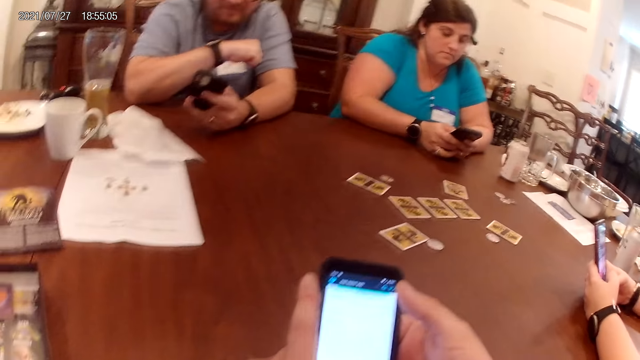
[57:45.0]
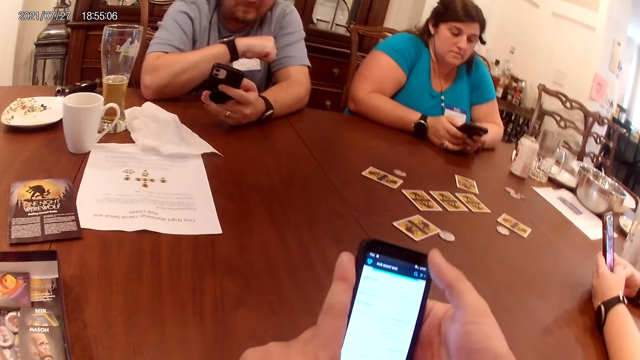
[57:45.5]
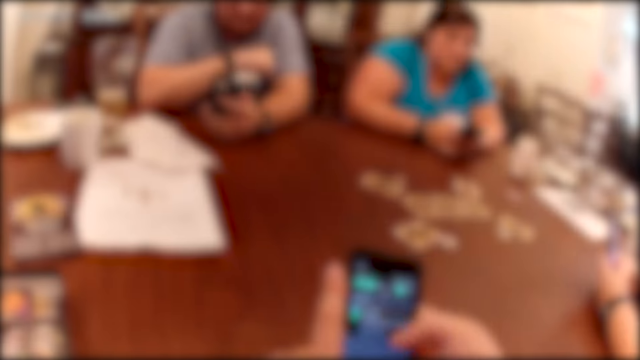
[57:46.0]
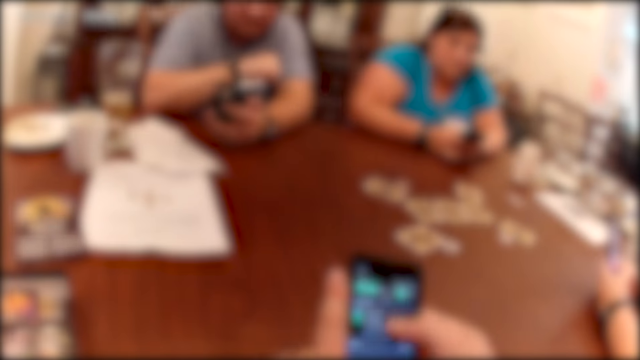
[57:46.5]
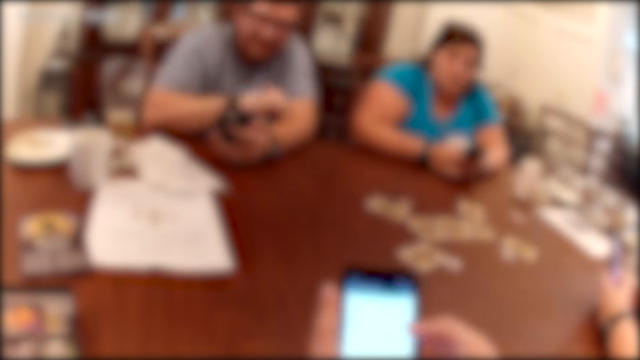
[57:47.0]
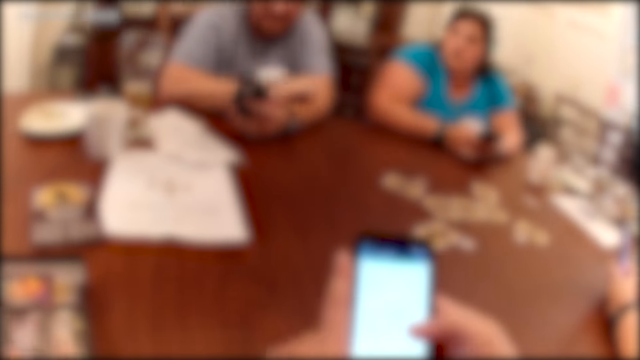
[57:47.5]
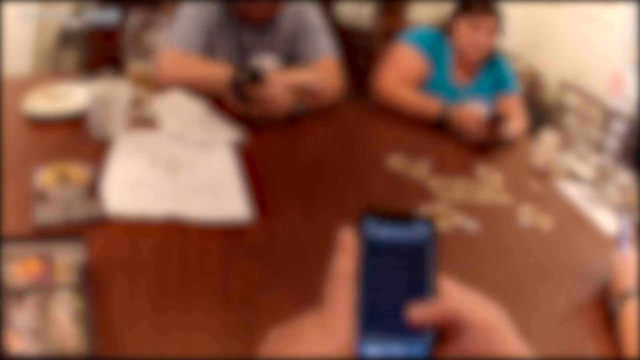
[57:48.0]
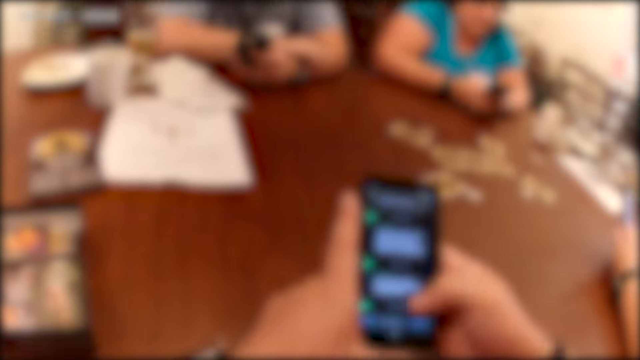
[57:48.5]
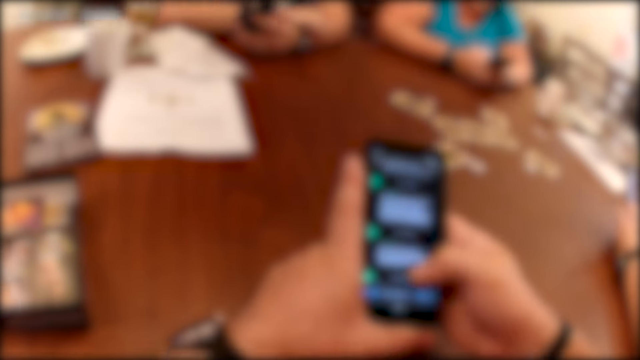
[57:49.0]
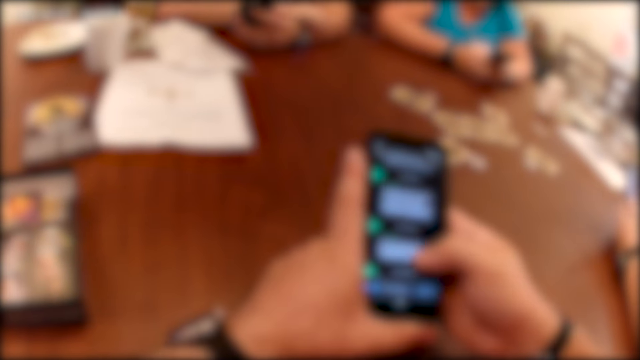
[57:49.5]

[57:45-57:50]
The camera wearer operates the phone with his right hand.

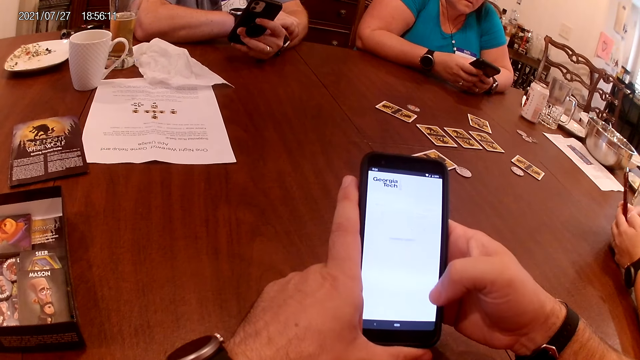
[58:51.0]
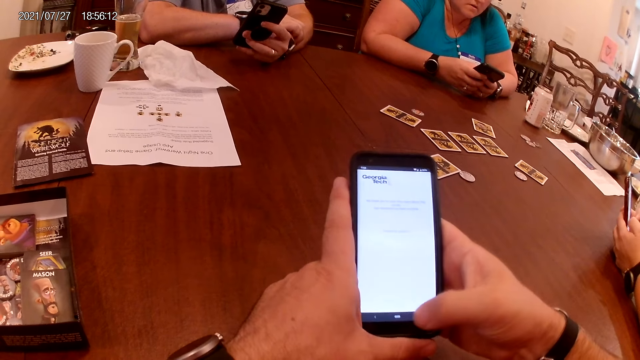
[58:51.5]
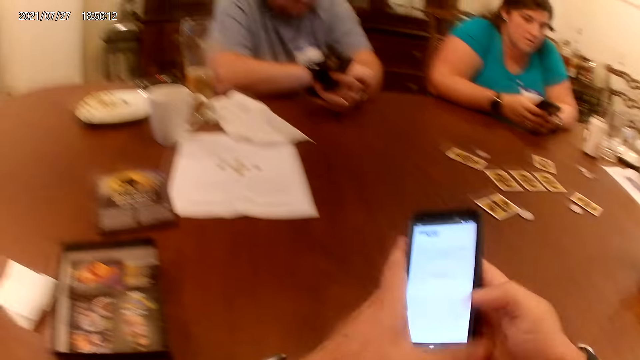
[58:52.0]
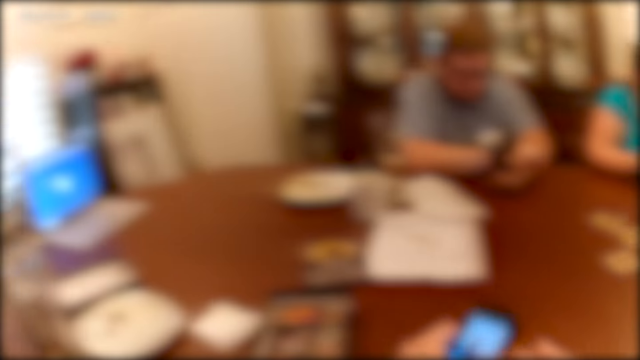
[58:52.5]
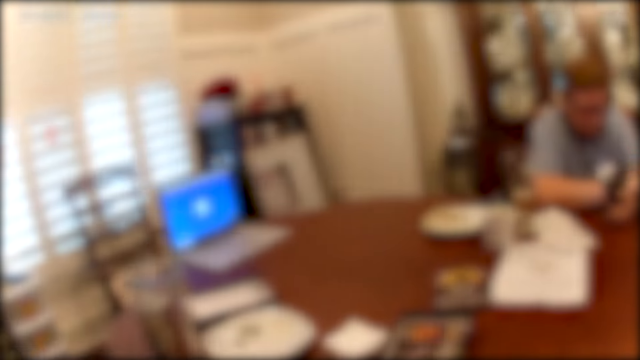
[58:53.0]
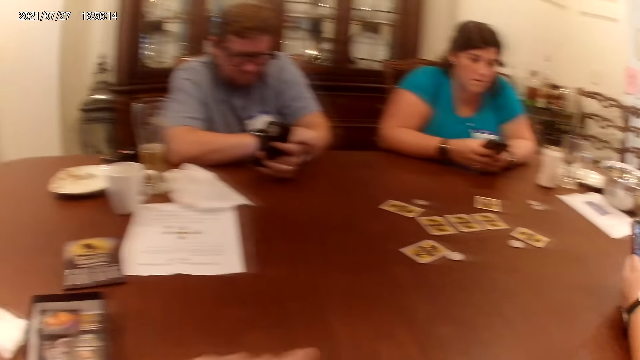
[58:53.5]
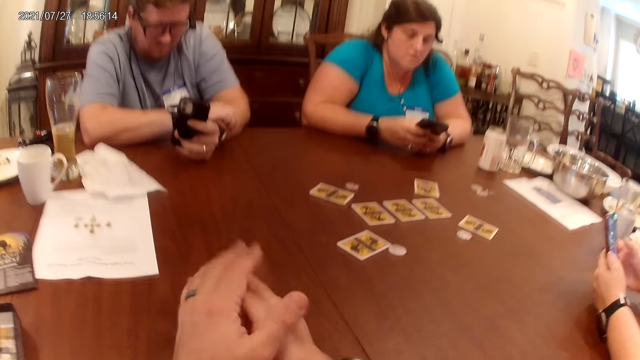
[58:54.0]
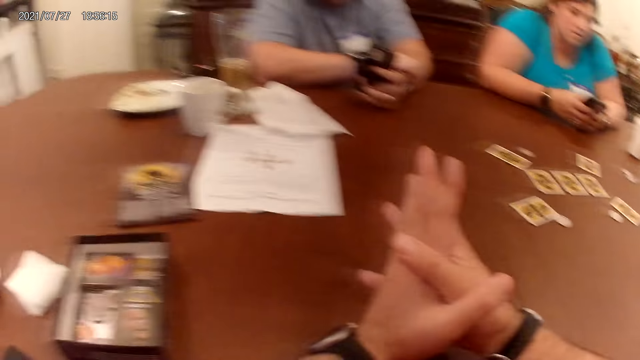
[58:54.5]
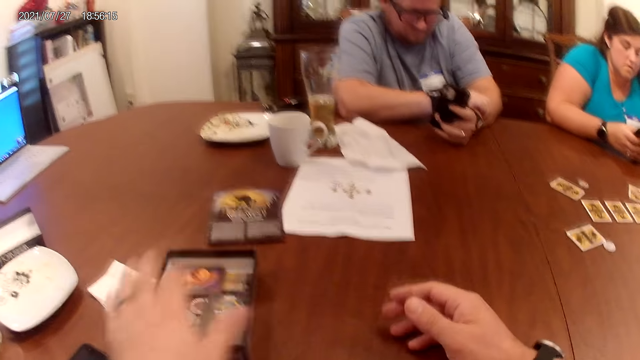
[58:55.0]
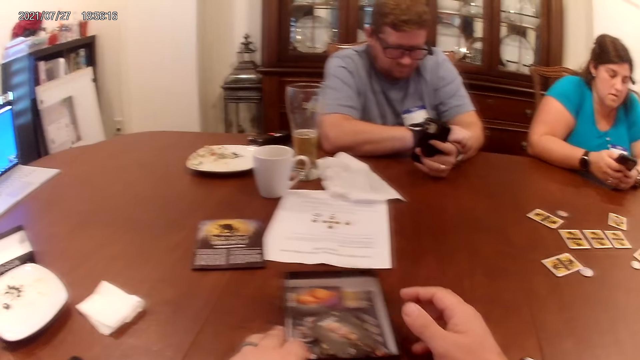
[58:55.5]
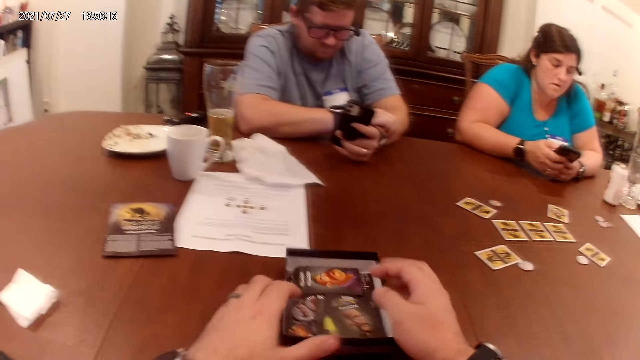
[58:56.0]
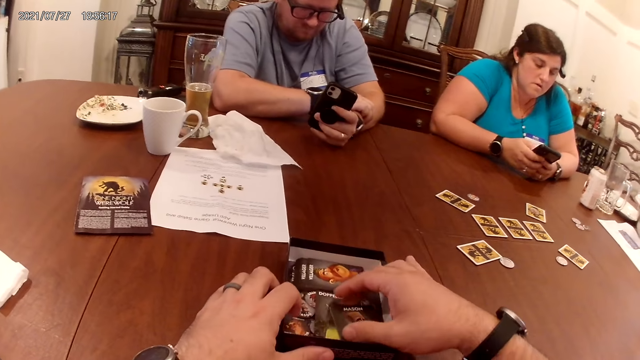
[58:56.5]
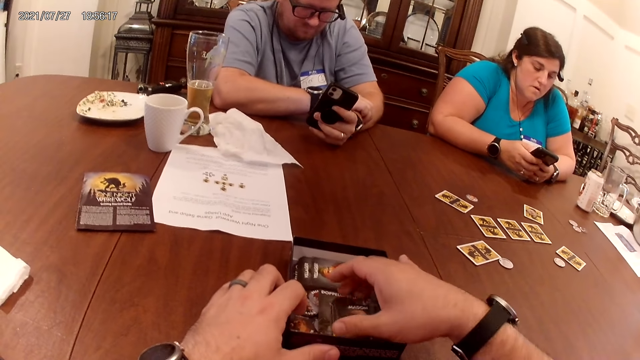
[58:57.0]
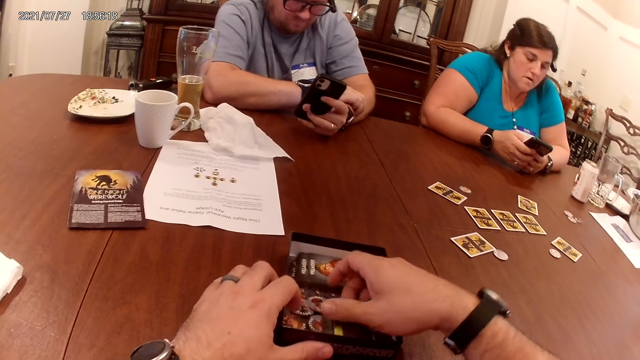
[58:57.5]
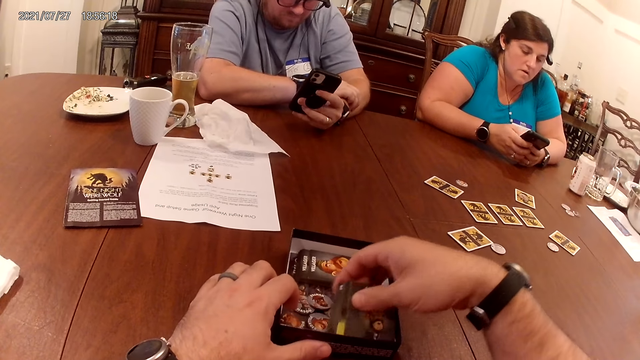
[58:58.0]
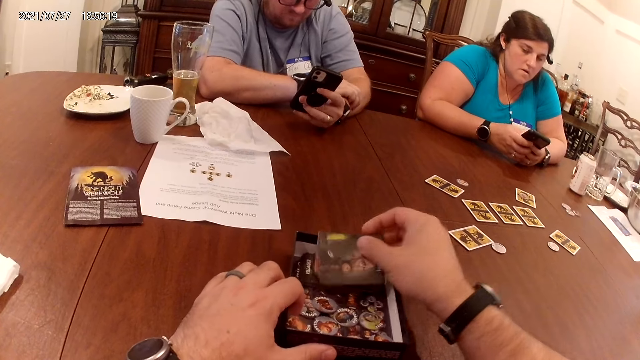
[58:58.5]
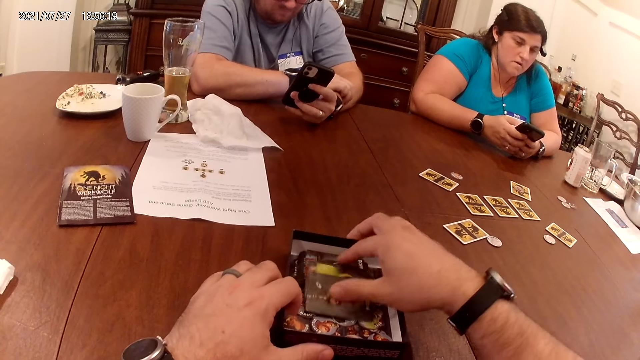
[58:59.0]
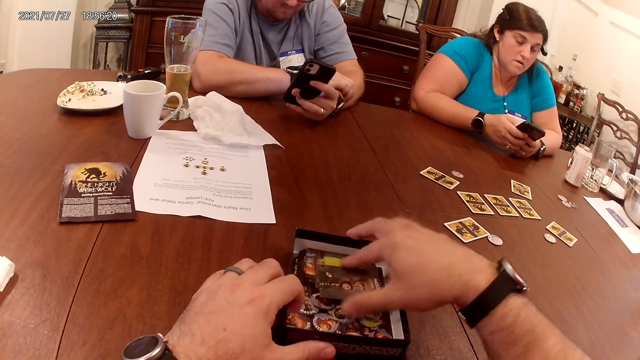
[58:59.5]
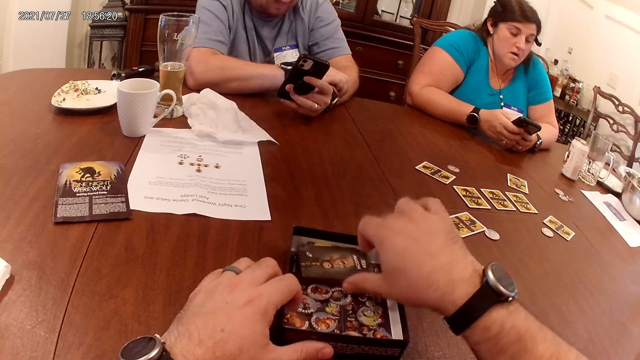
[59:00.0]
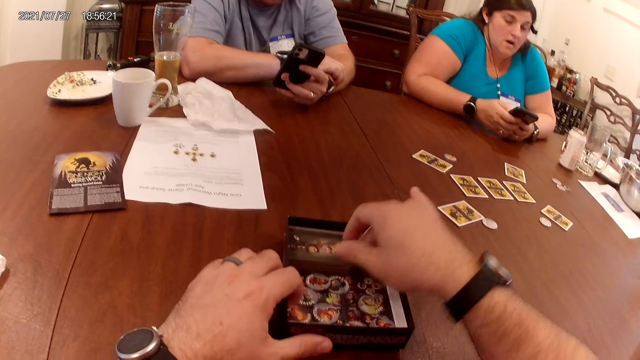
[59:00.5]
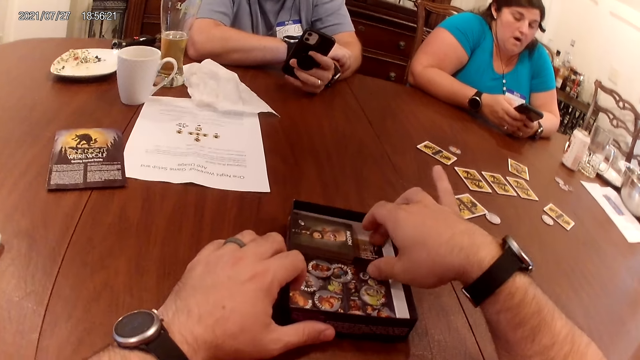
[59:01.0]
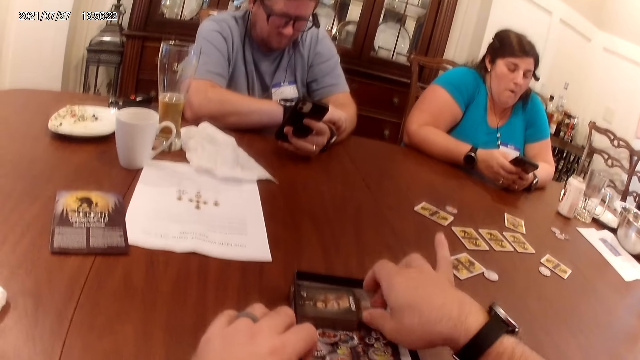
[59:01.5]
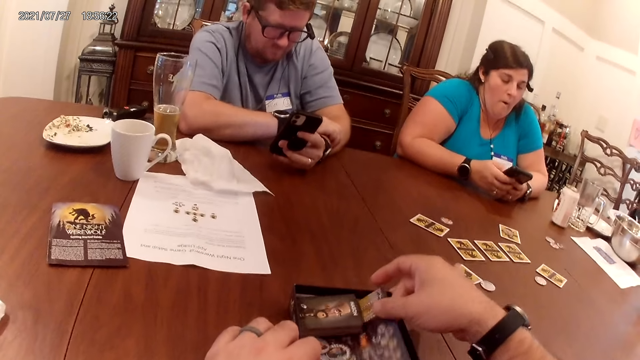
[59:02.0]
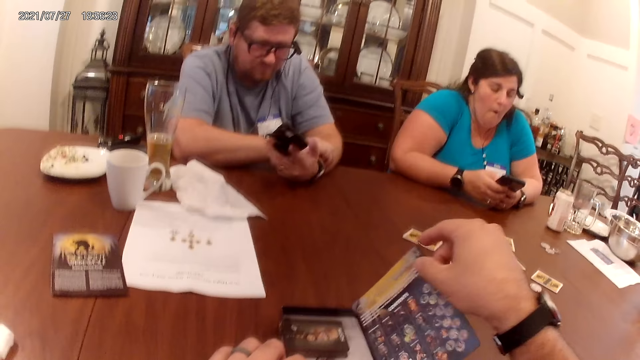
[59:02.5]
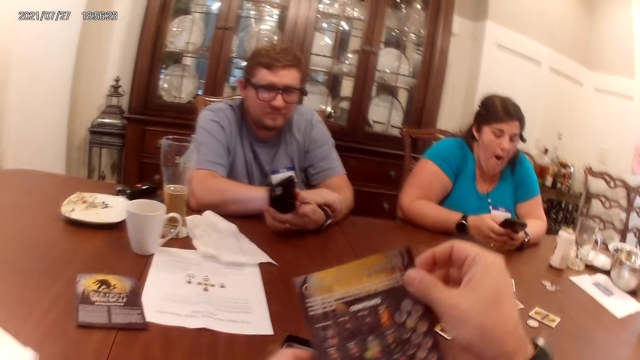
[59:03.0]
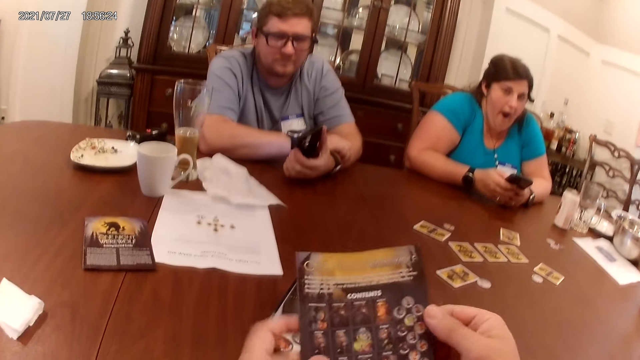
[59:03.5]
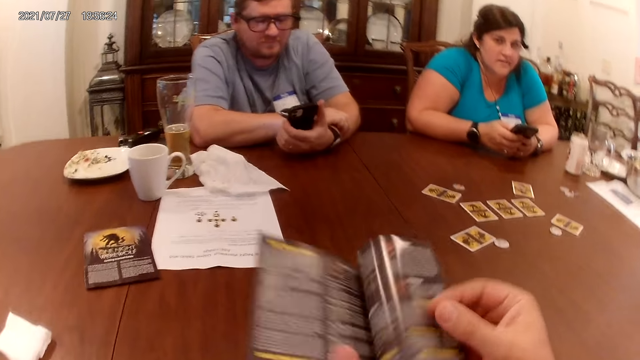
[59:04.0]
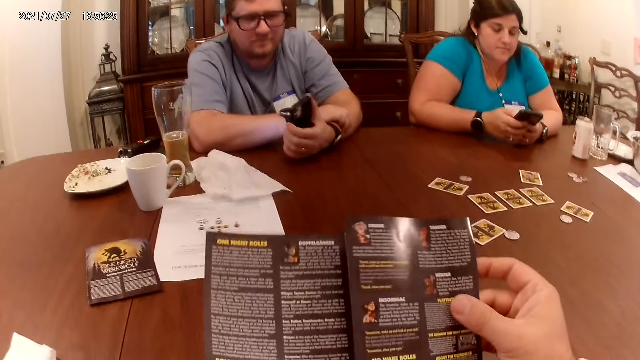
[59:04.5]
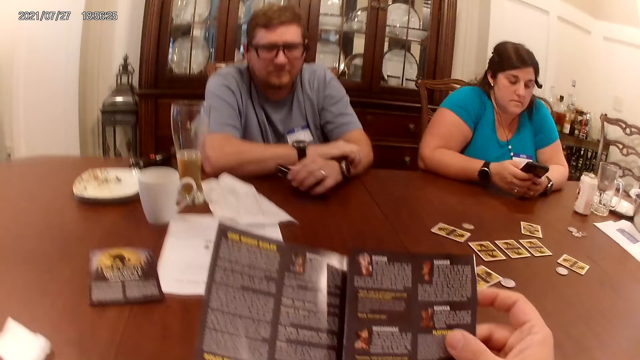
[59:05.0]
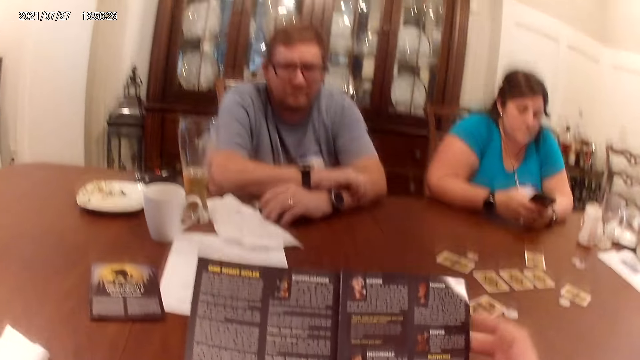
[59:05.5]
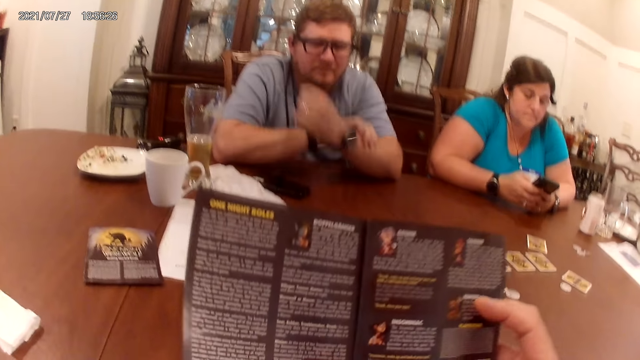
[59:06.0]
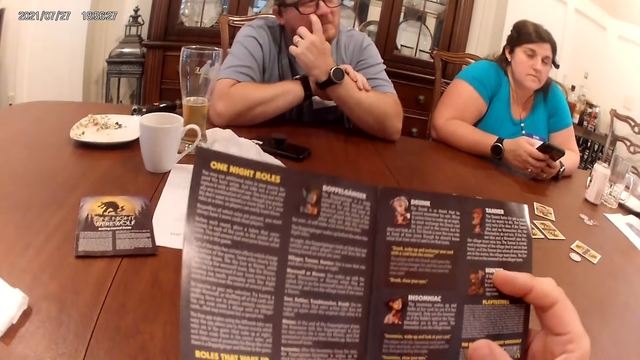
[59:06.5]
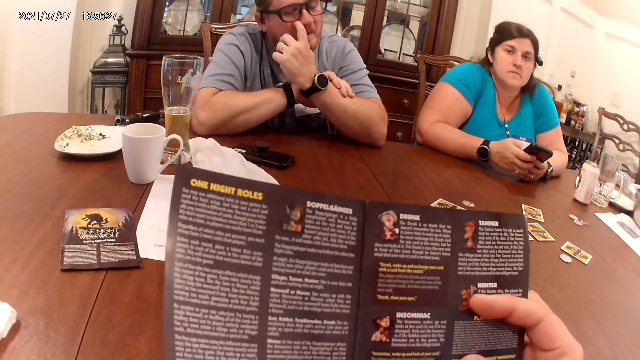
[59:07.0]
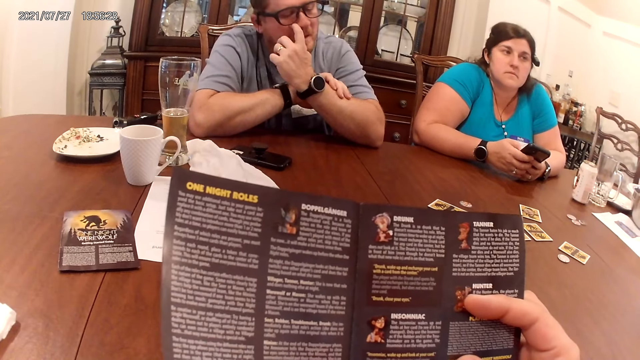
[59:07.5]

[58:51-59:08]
The camera wearer drops the phone on a table with both hands. He folds both hands together on the table. He moves a carton box on the table with his left hand. He adjusts some cards in the carton box with his right hand. He takes a piece of paper from the carton box with his right hand. He goes through the piece of paper with both hands. The man drops his phone on the table with his left hand and scratches his face with his left hand.
